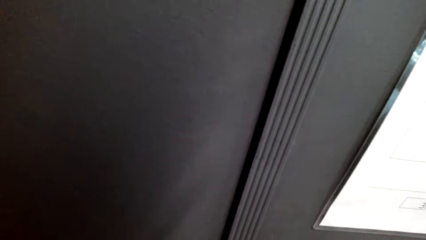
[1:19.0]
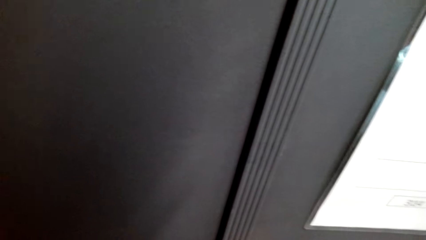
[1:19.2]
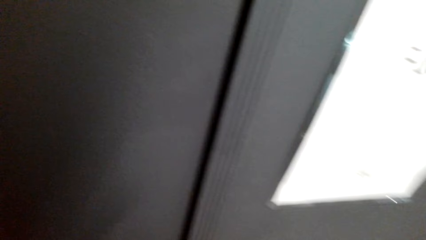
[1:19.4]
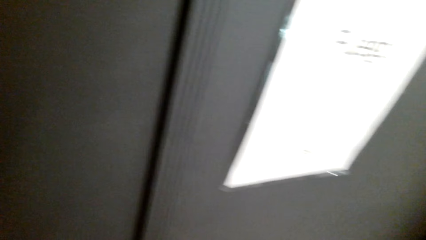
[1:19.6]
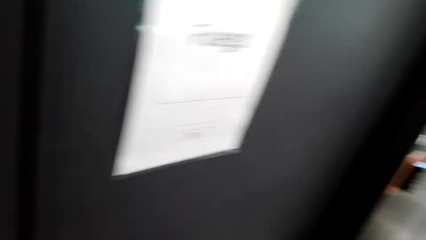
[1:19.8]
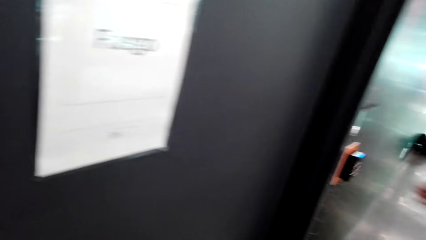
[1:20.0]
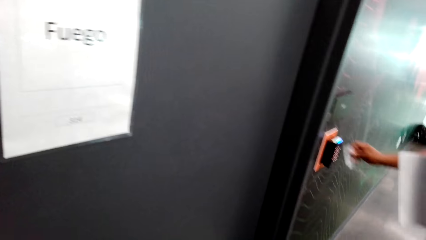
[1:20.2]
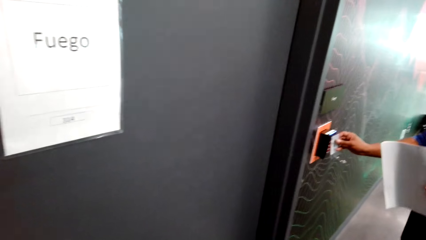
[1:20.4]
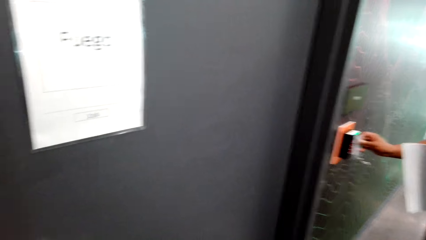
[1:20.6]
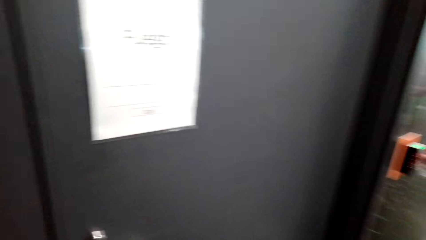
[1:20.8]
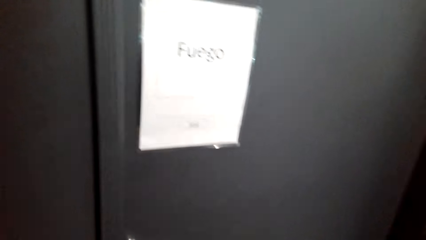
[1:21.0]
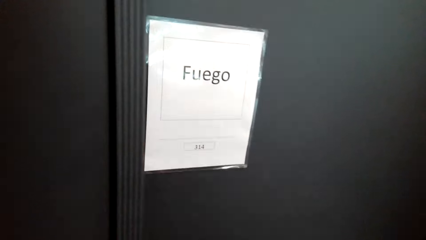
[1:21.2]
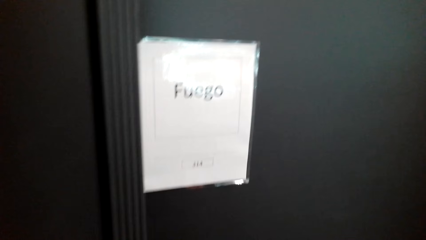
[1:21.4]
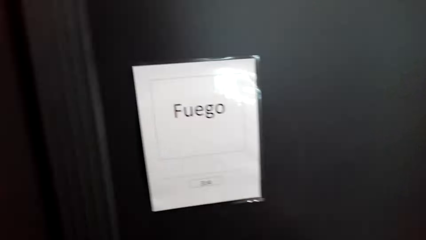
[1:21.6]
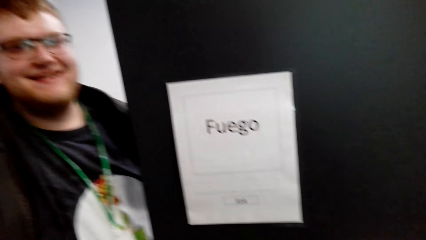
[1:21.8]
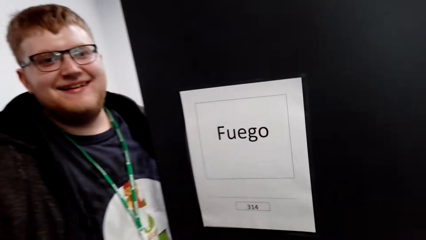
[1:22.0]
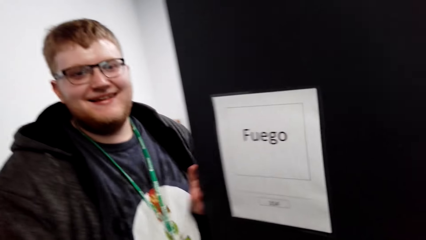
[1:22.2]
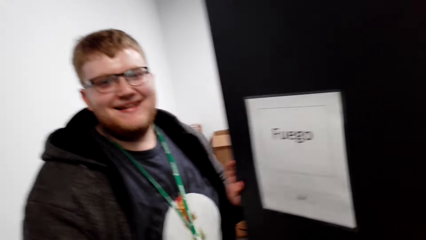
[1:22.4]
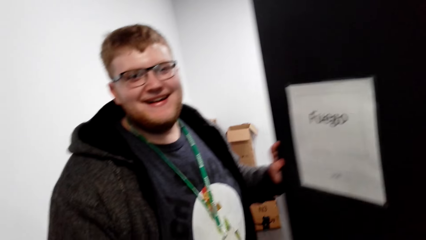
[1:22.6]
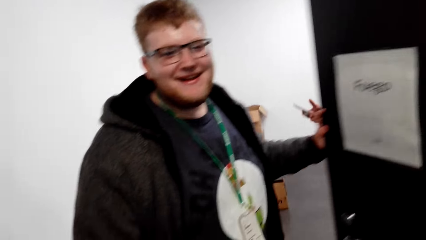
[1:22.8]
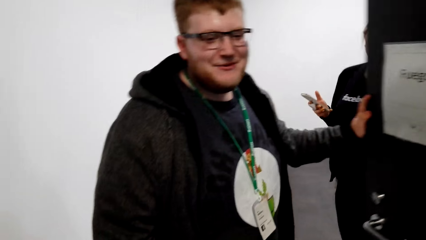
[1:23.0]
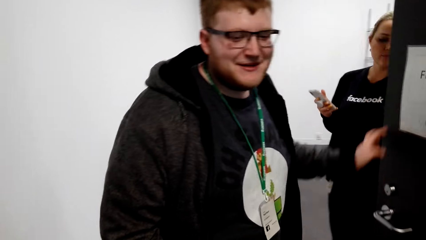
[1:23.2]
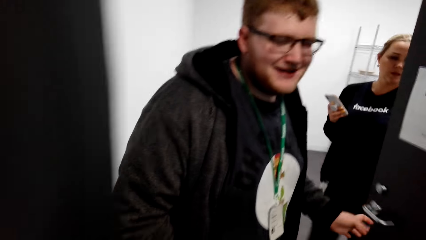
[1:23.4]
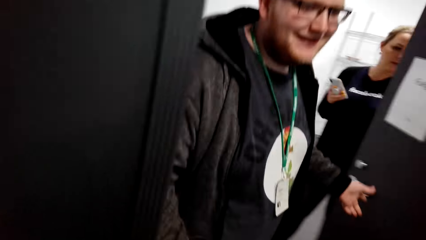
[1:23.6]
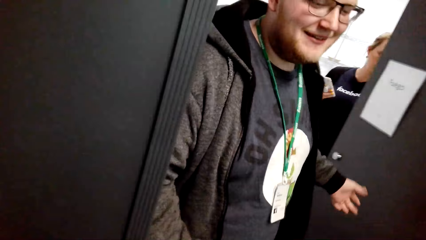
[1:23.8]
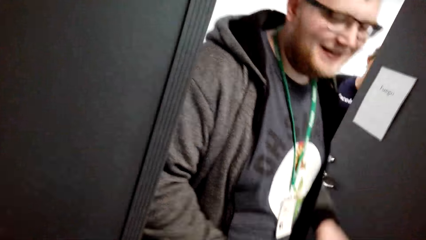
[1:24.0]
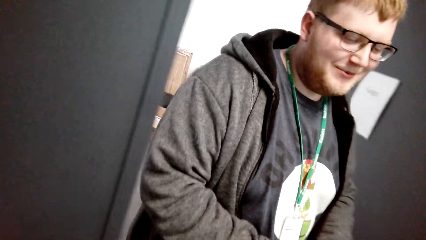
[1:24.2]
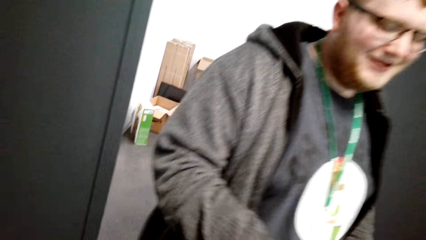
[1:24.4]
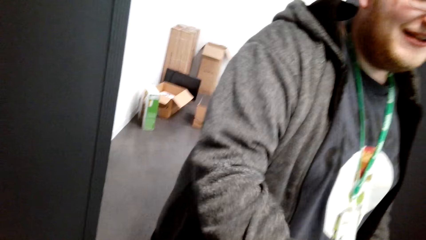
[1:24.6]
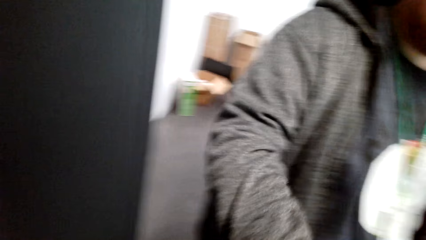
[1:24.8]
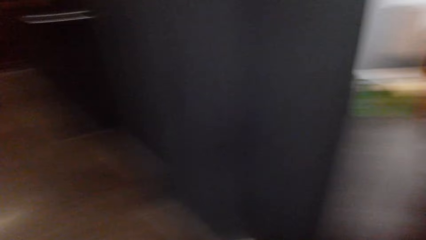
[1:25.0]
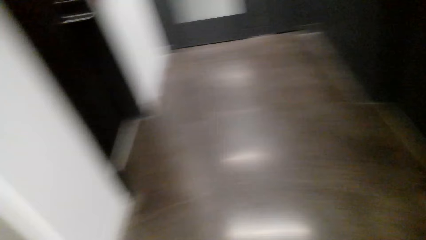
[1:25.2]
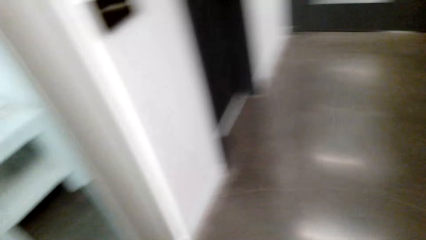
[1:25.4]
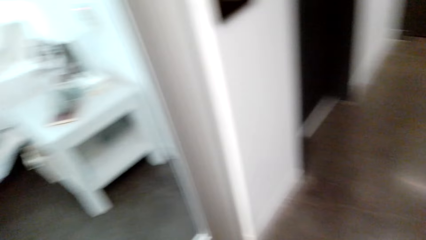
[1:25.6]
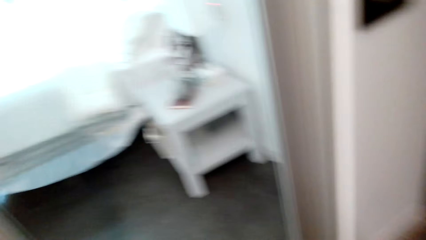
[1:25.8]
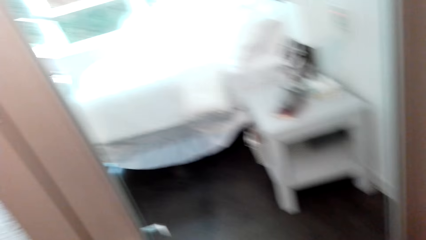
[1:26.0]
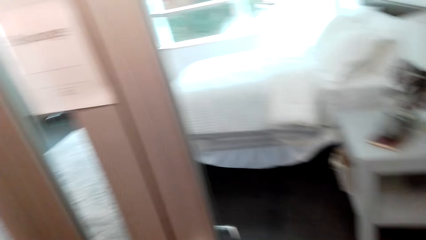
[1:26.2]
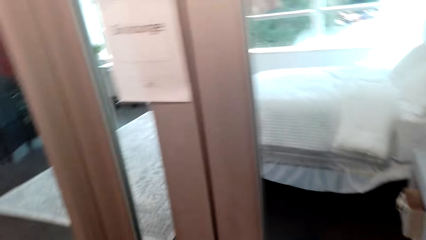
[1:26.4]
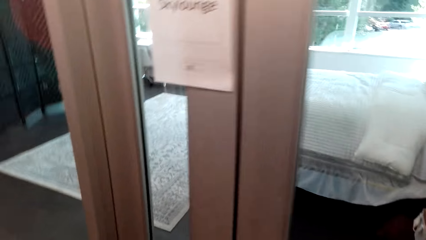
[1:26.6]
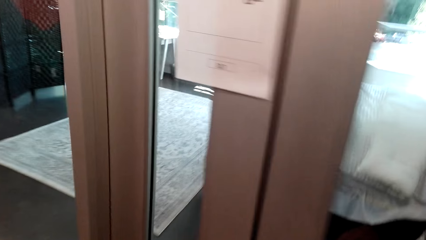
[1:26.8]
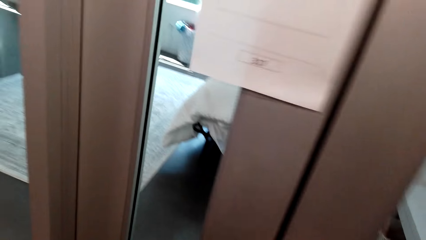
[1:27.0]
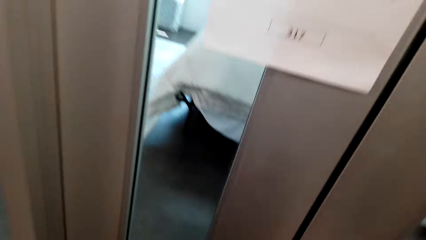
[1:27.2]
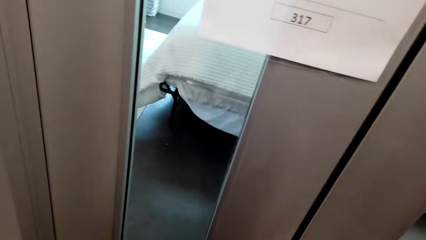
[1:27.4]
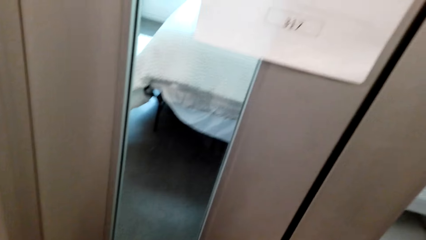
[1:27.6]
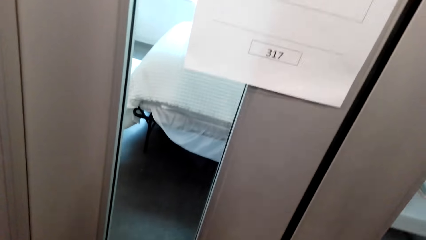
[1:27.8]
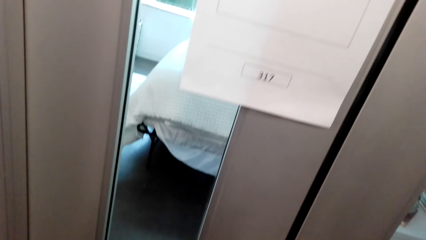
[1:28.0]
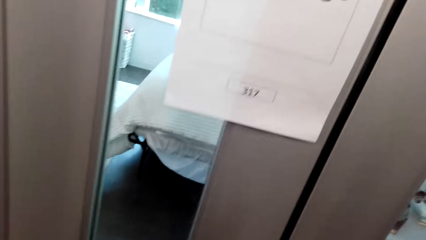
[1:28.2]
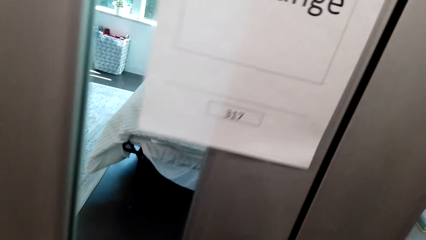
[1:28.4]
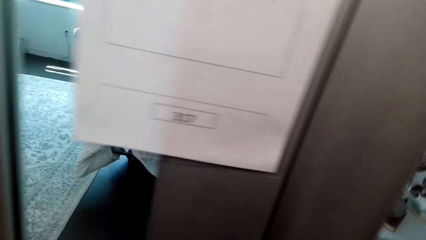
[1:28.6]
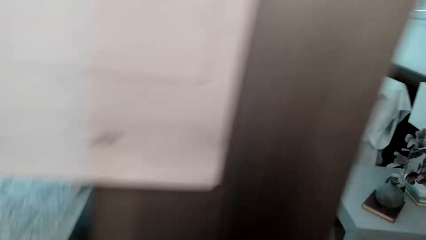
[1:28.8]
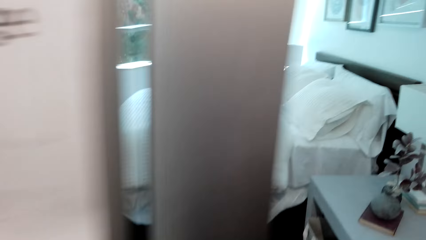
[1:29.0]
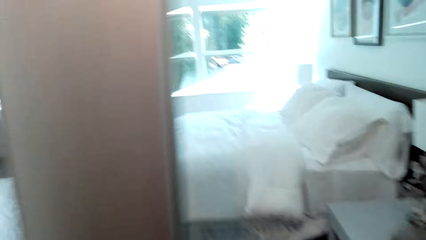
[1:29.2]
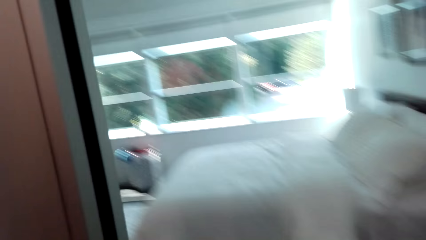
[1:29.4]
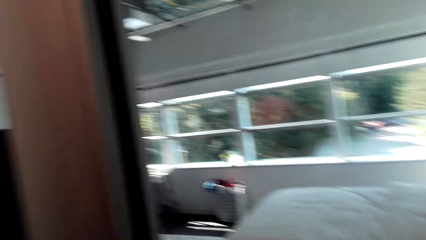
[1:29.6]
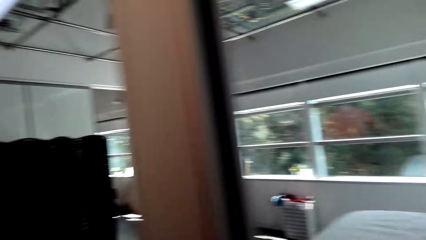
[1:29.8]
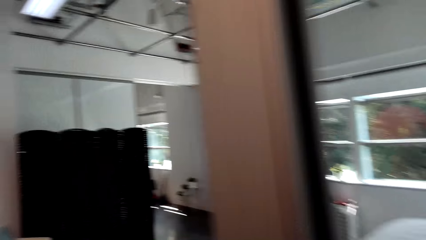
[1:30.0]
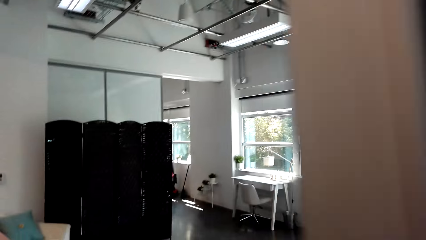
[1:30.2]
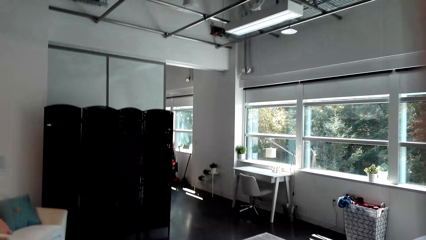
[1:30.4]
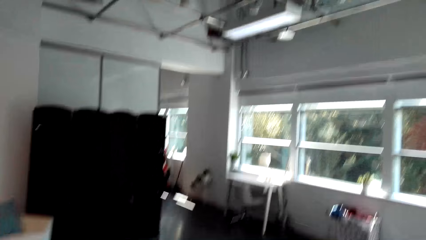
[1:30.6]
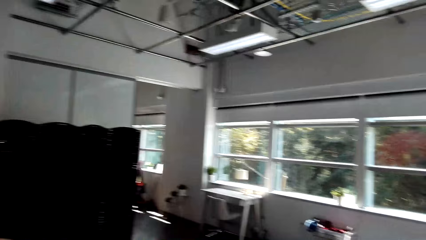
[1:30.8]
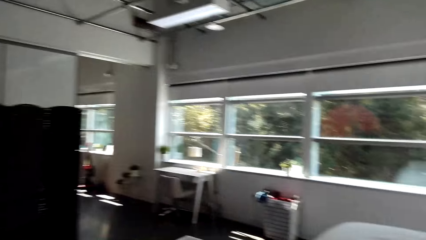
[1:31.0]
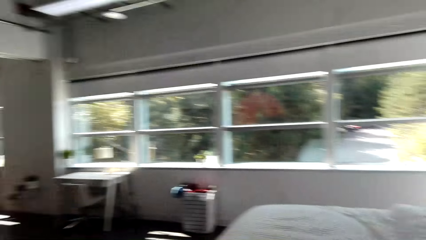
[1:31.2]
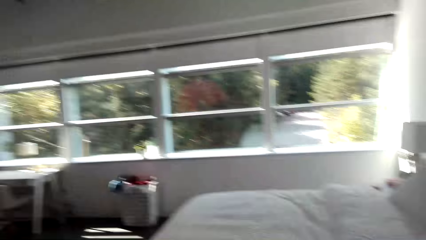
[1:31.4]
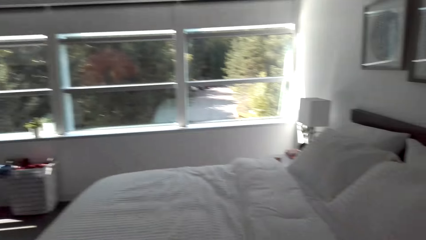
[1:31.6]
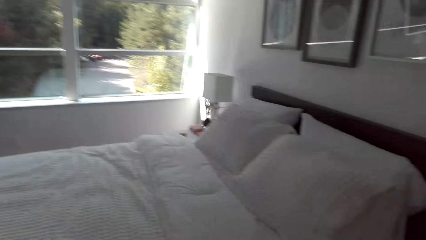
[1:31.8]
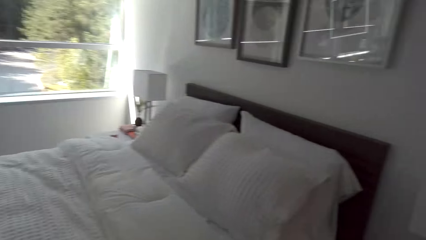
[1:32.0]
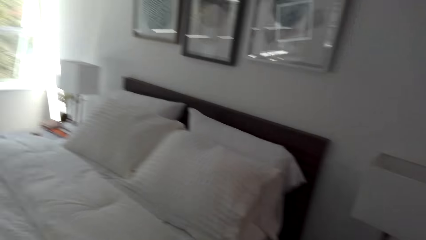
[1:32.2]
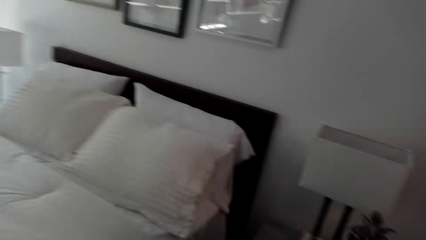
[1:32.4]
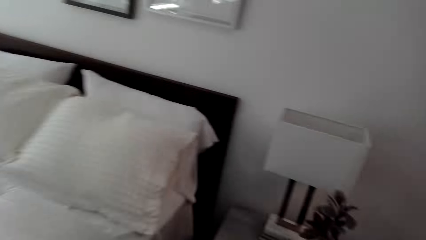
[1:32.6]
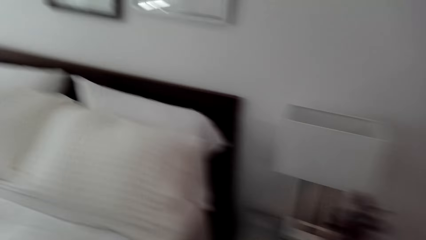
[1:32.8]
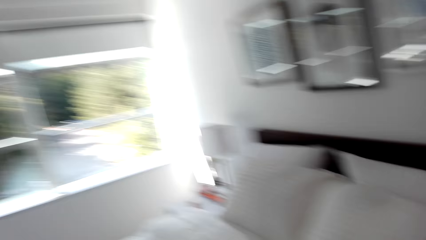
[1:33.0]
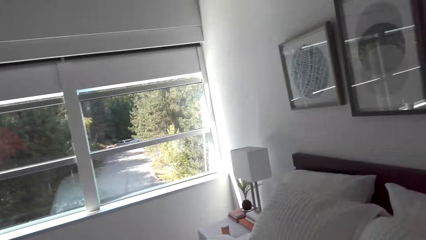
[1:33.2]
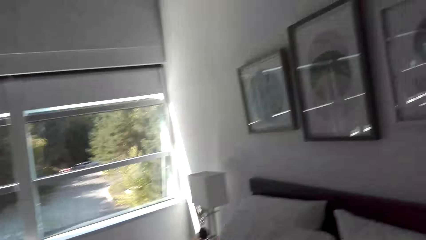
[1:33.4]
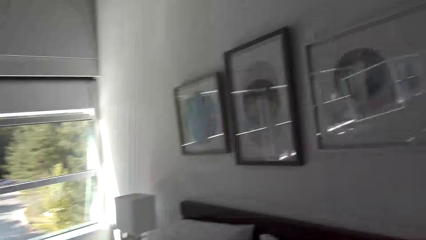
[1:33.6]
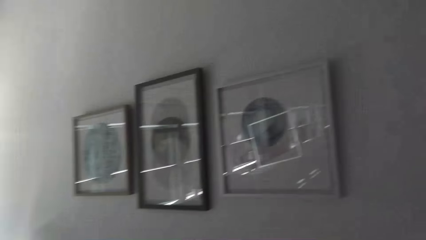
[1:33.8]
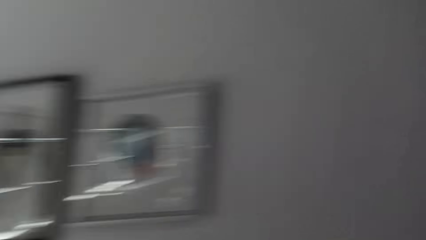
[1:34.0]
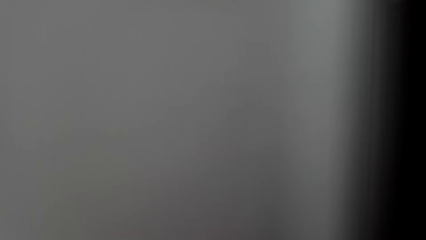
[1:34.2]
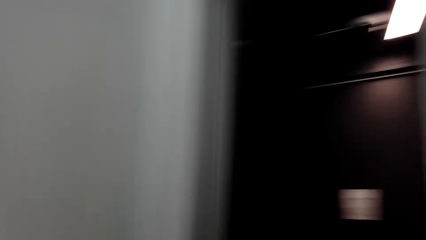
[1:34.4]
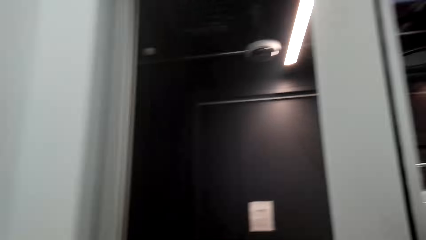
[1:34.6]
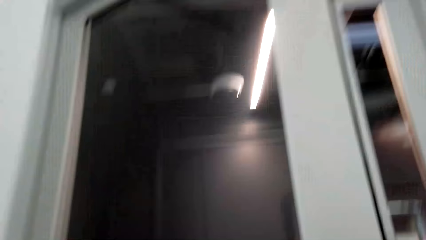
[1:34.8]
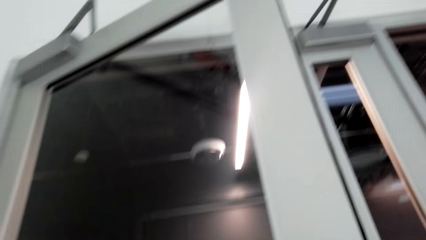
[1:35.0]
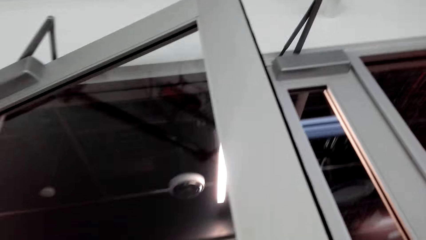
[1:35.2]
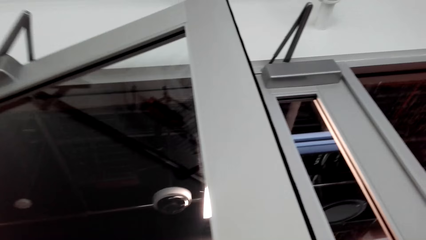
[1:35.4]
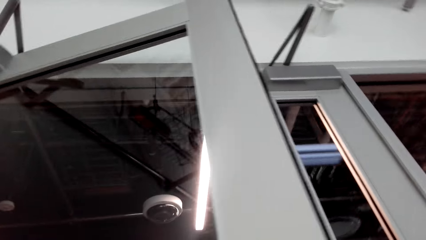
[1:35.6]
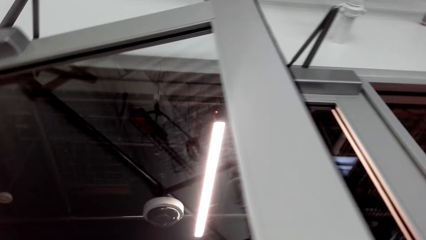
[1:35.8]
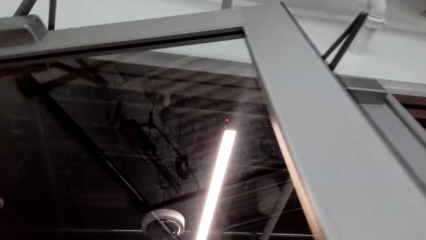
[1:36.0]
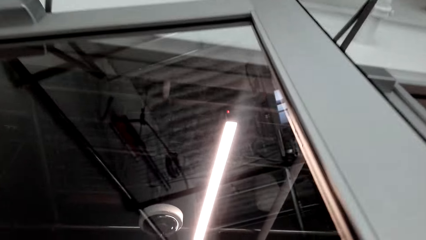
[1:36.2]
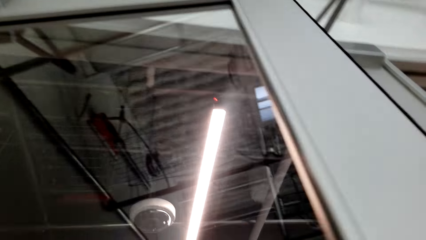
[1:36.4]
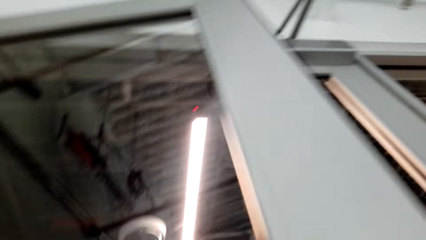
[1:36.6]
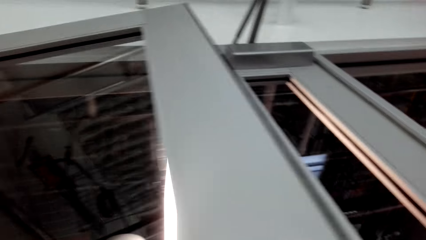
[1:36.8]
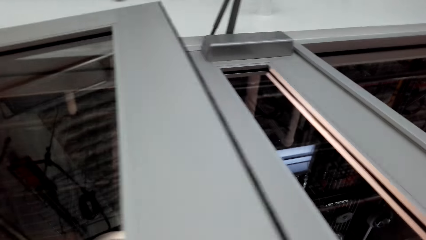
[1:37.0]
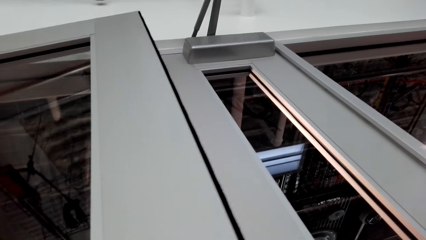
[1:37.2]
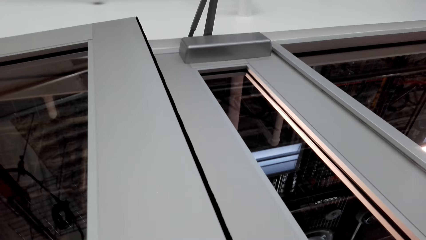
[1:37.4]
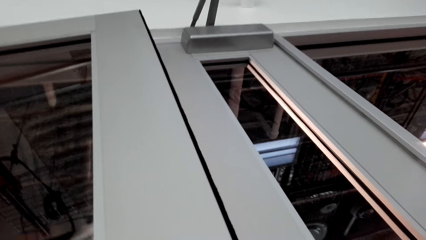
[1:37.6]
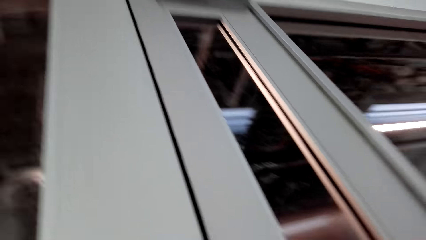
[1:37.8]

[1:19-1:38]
A man puts a card on a door. Another man opens the door. The camera wearer walks around. They look around. They open the door. They look around.
